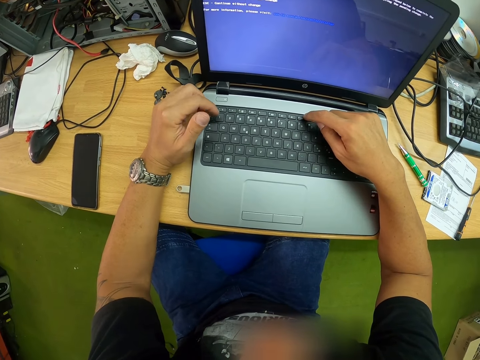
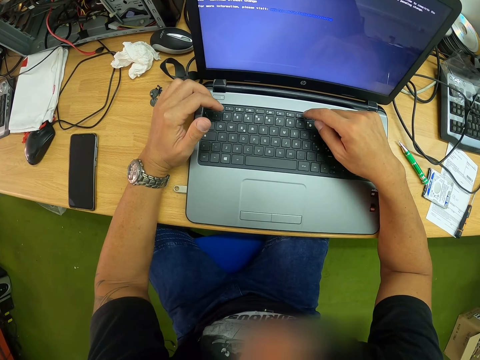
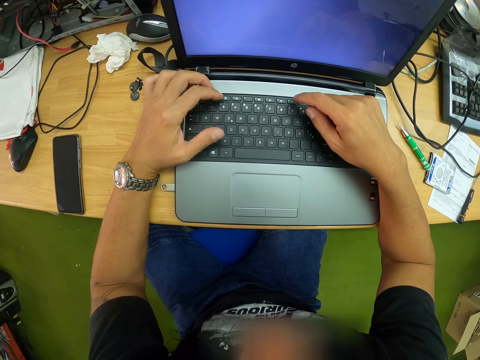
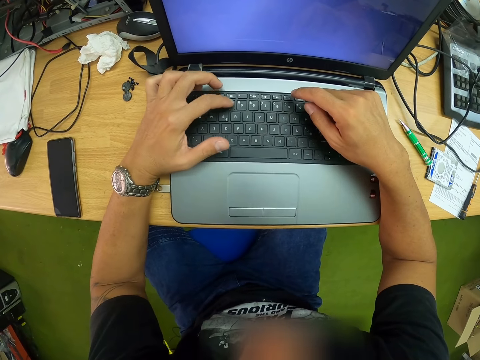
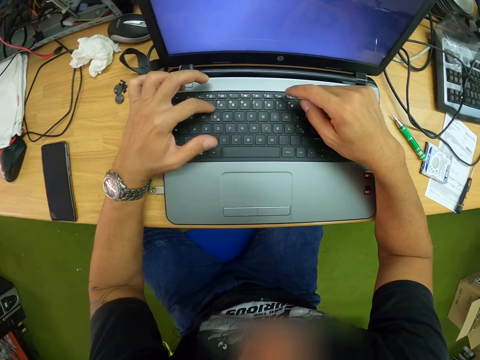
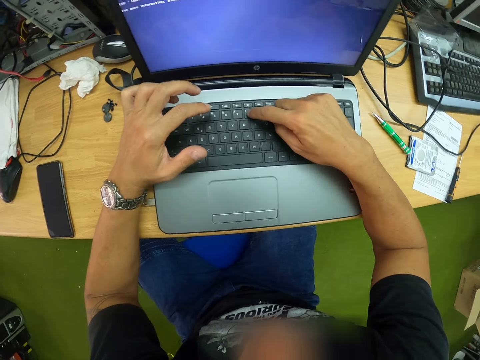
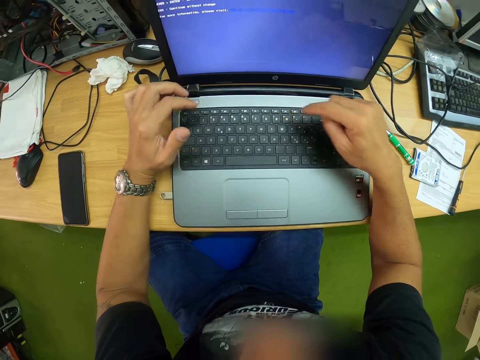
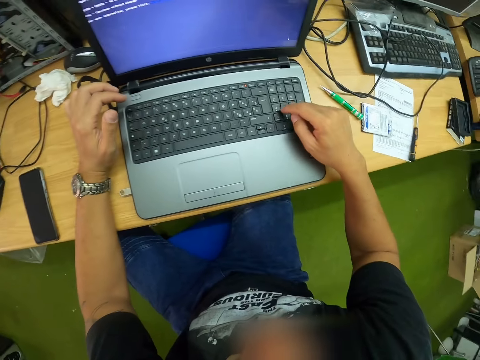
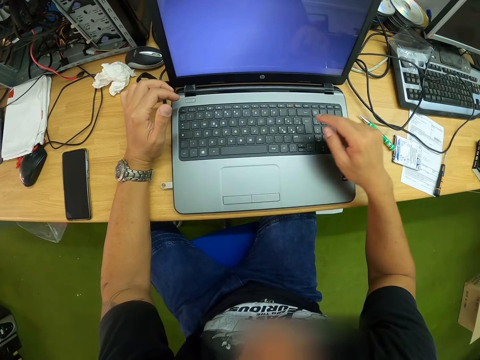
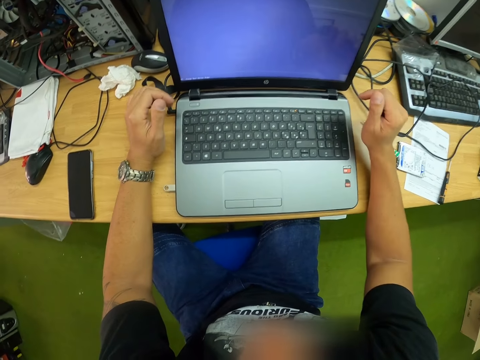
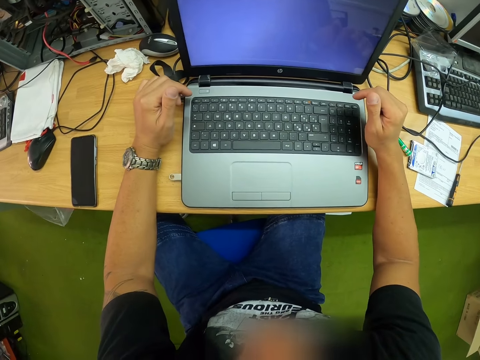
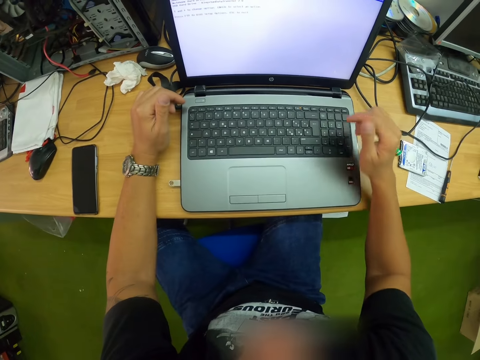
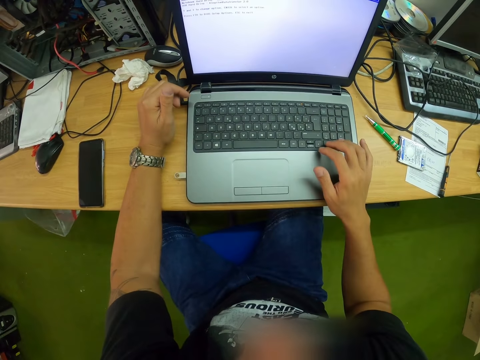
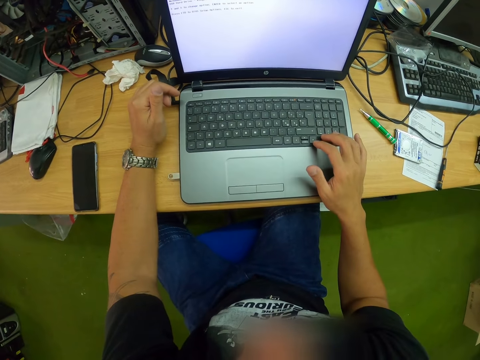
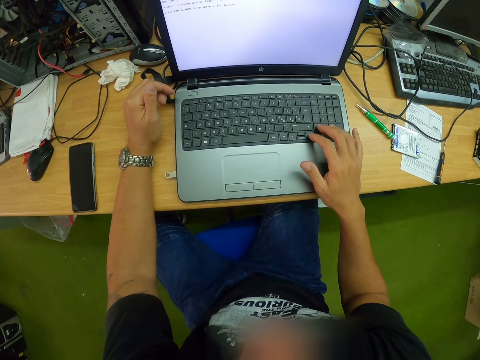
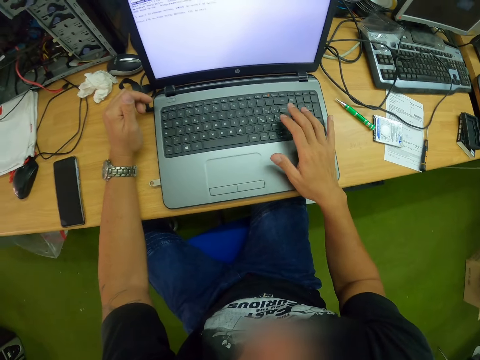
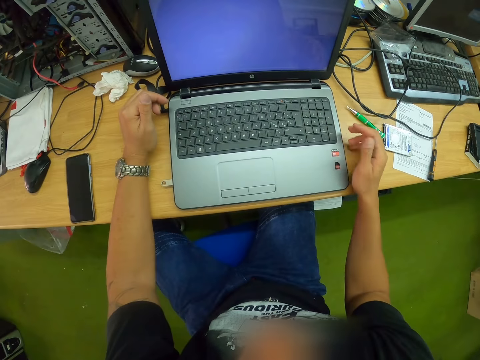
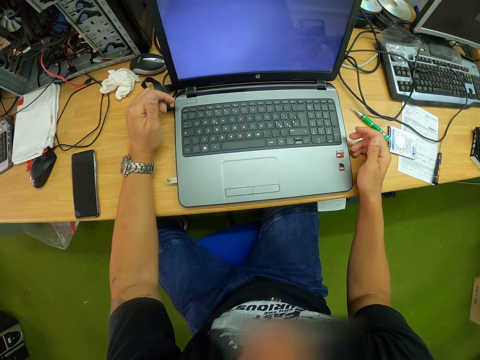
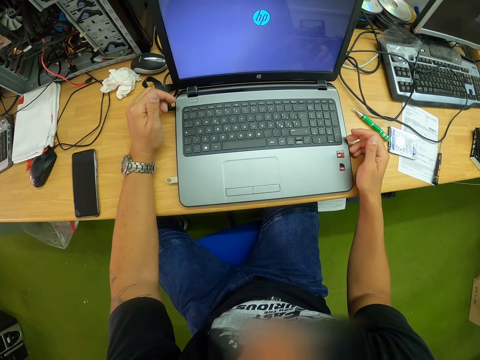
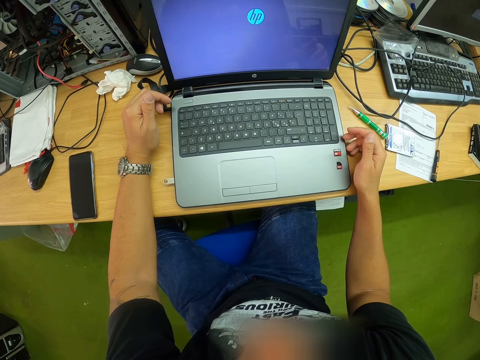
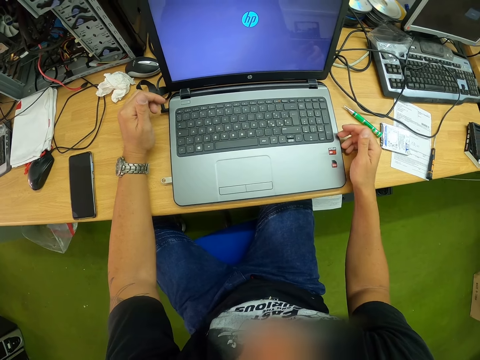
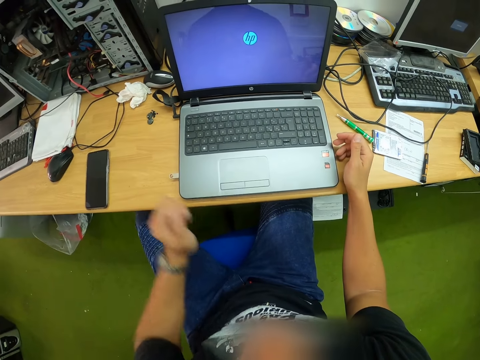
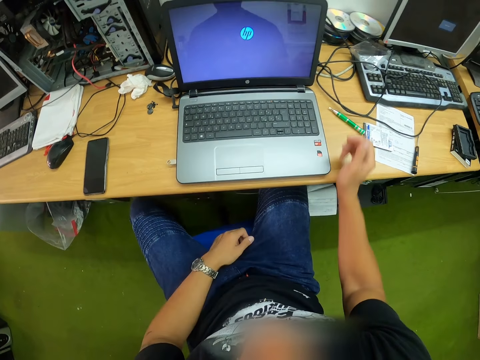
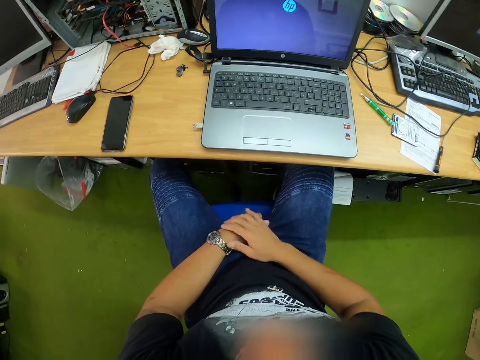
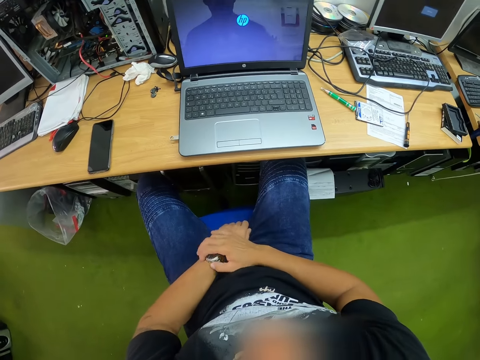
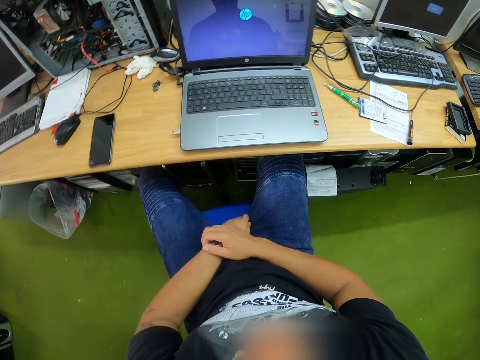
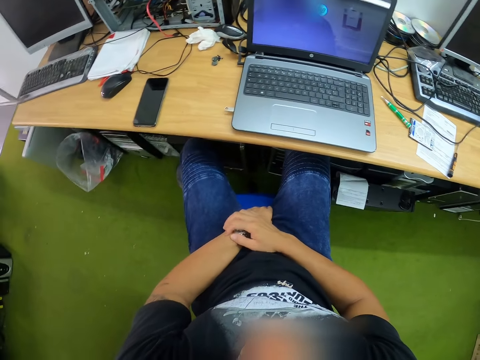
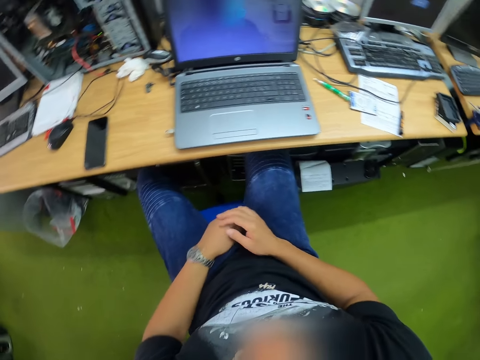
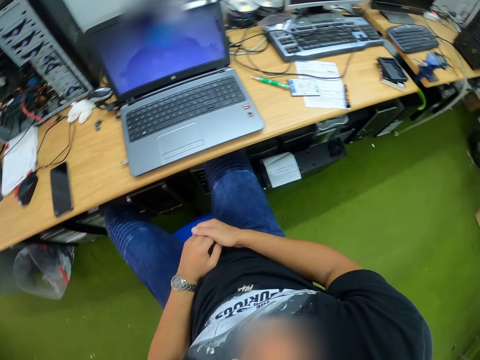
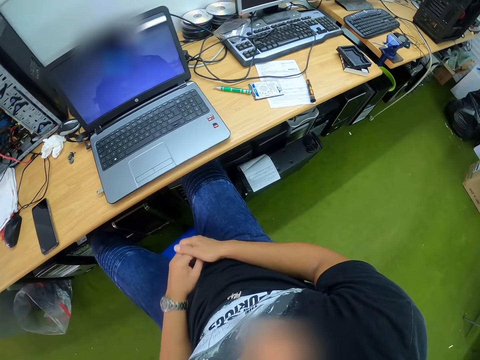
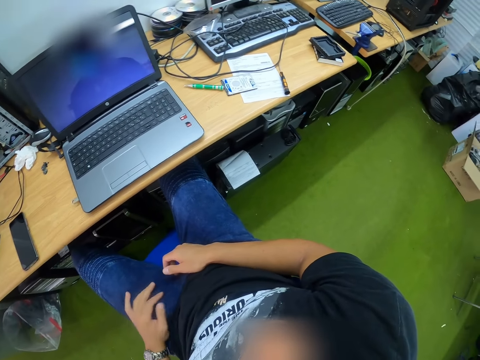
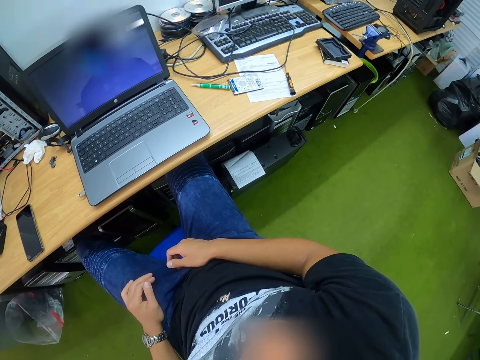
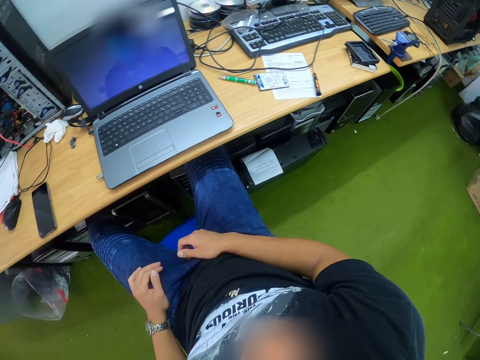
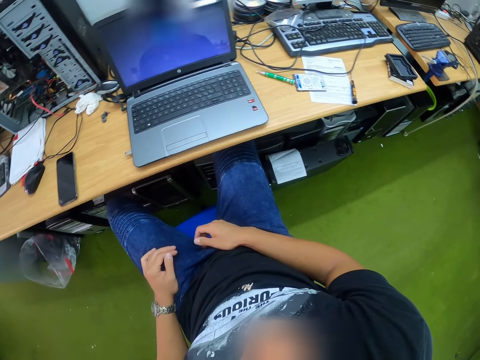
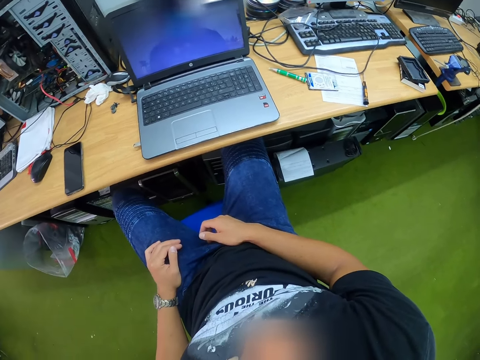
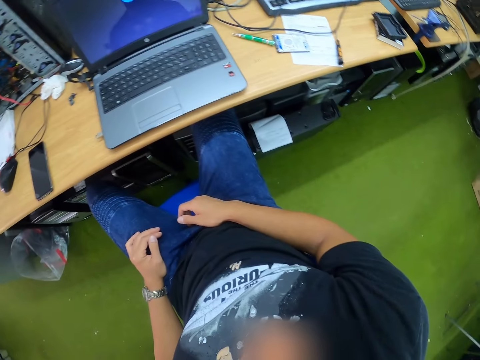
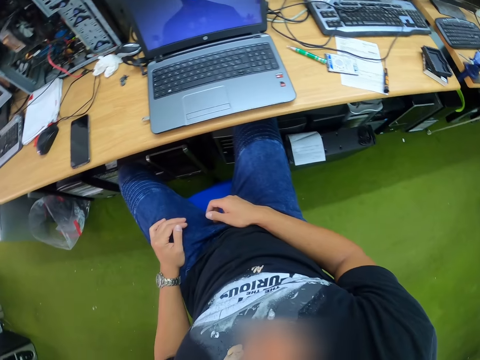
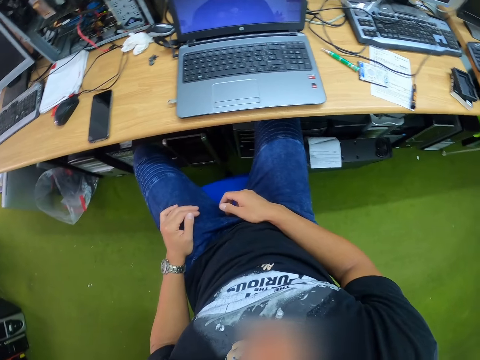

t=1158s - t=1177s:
The camera wearer touches a wristwatch on his left wrist with his right hand. He holds hands. He moves his left hand on the lap.

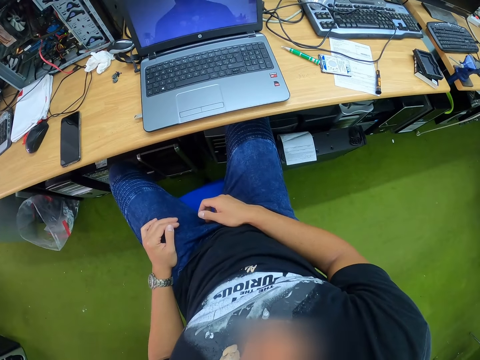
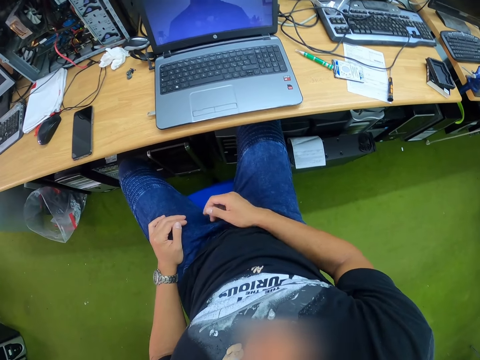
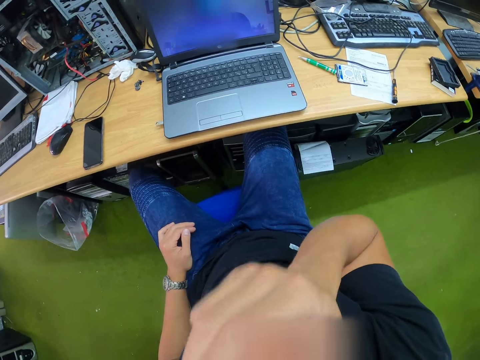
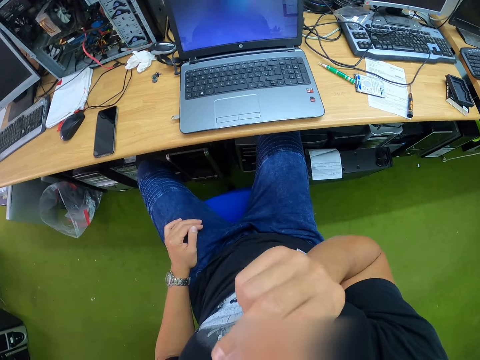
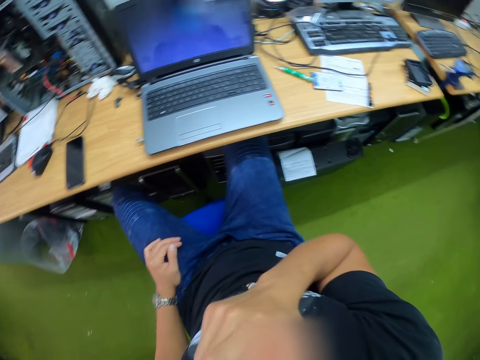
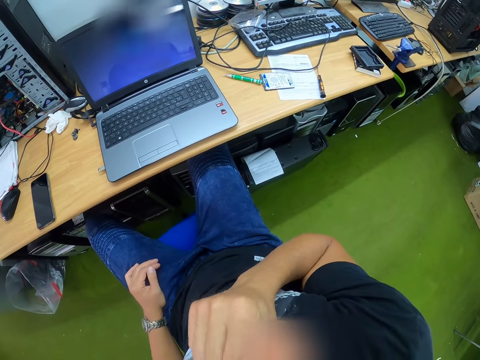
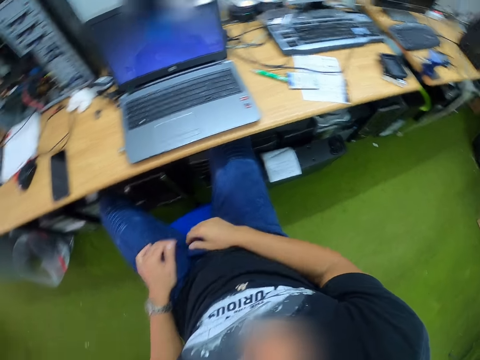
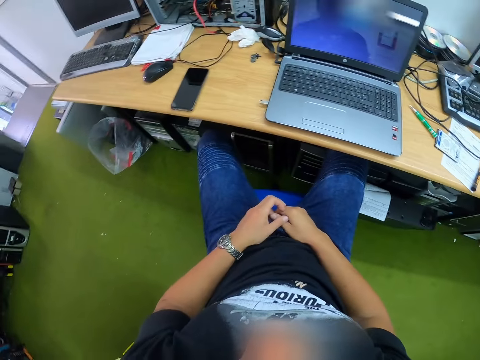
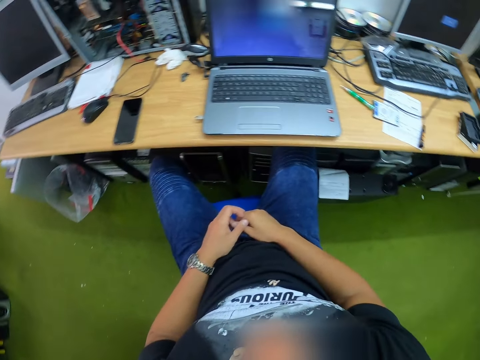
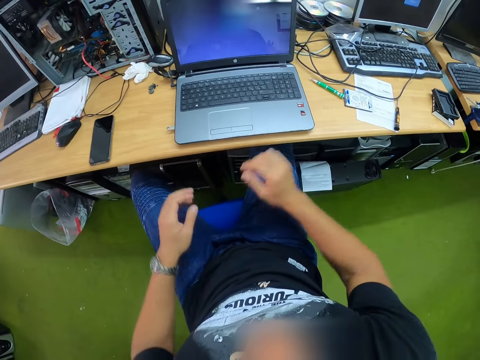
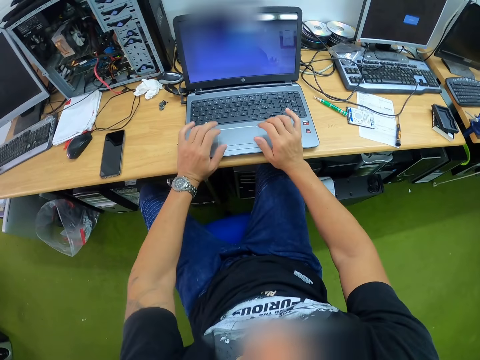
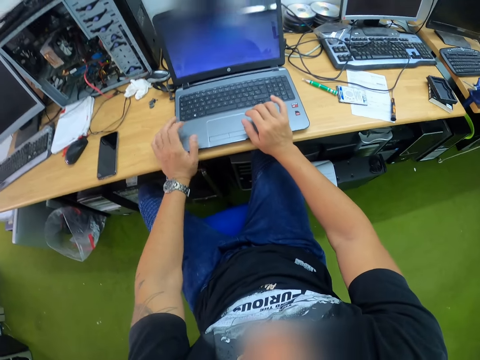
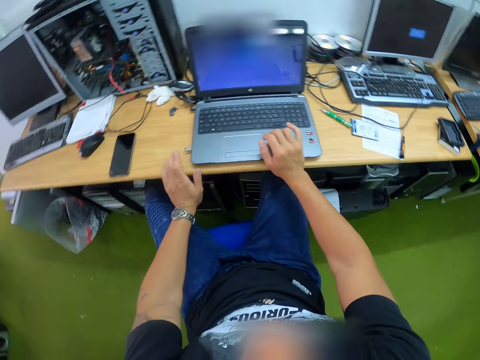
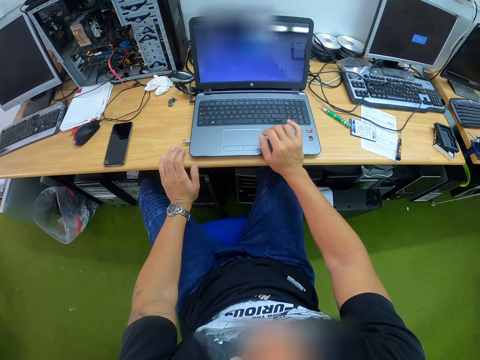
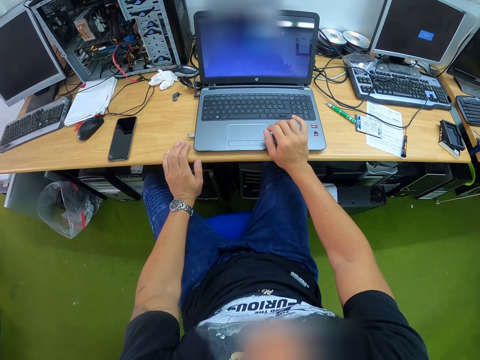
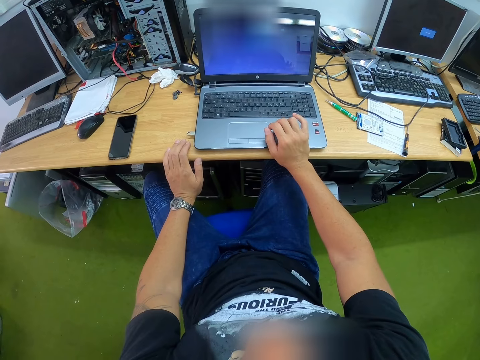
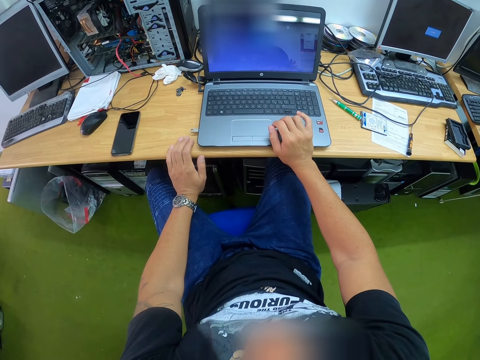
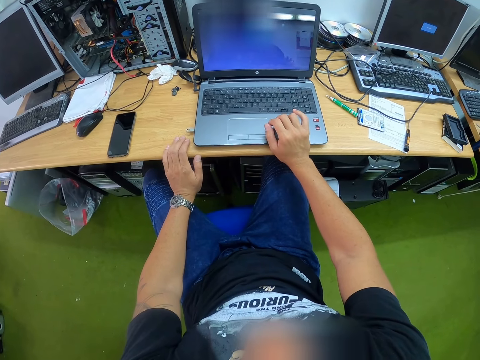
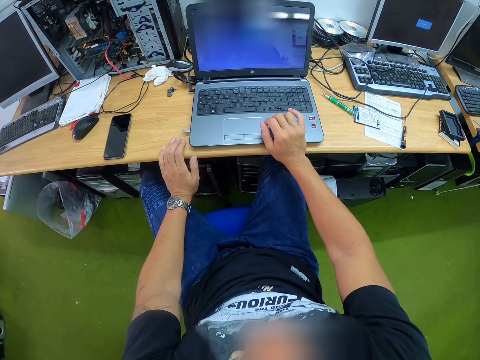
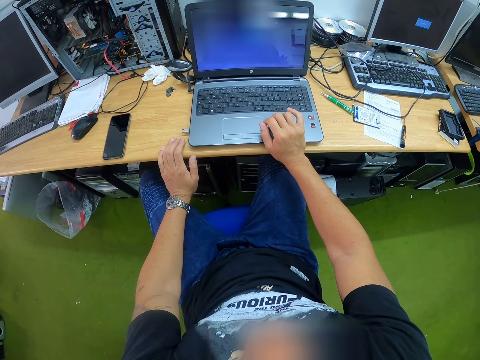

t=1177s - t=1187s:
The camera wearer touches his face. He rests his hands on the laps. He holds the table. He touches the laptop with both hands. He moves the left hand.
